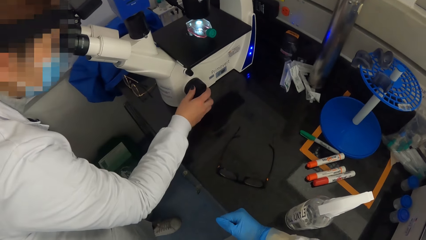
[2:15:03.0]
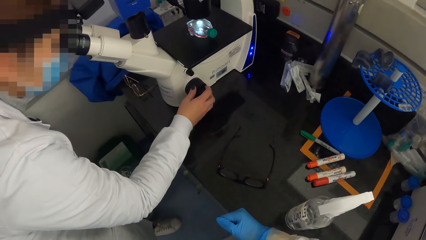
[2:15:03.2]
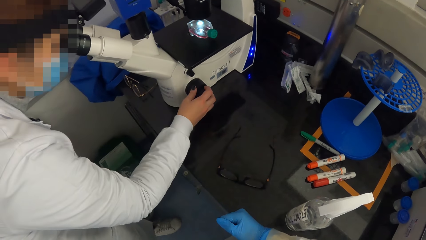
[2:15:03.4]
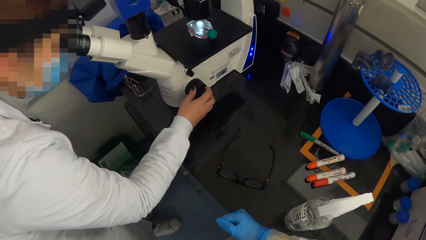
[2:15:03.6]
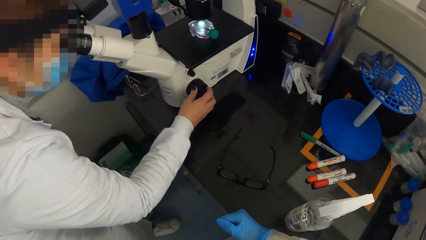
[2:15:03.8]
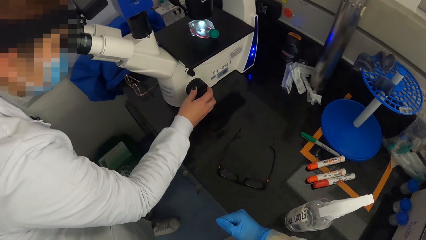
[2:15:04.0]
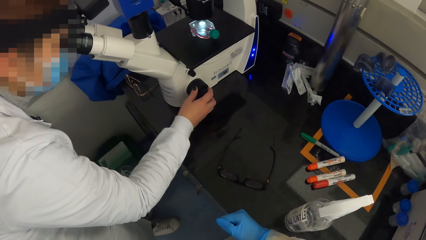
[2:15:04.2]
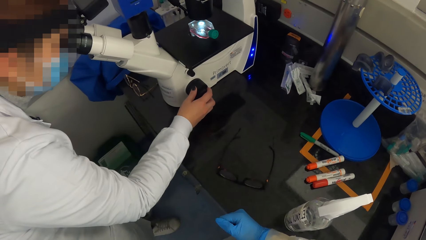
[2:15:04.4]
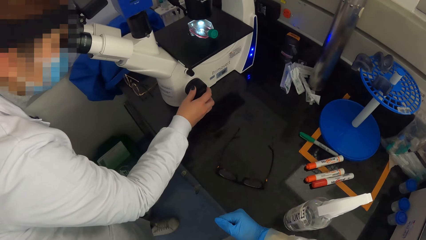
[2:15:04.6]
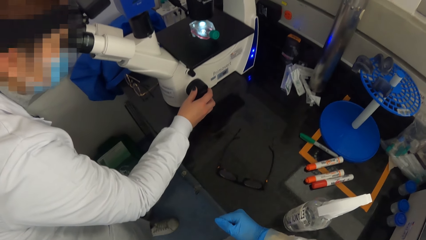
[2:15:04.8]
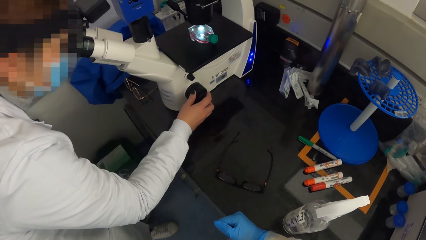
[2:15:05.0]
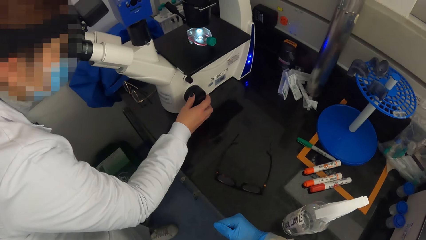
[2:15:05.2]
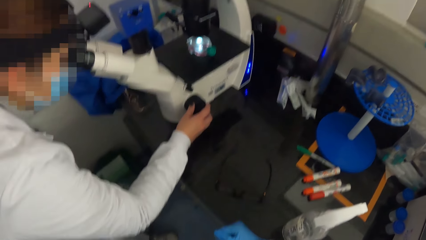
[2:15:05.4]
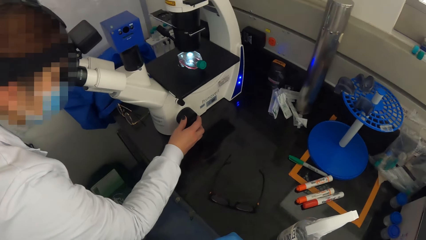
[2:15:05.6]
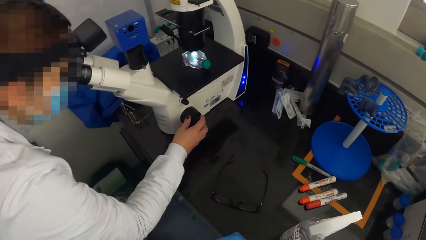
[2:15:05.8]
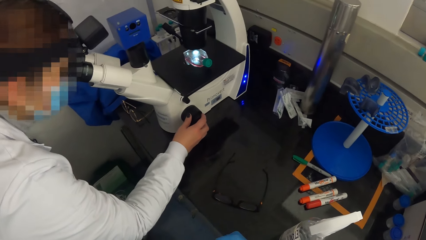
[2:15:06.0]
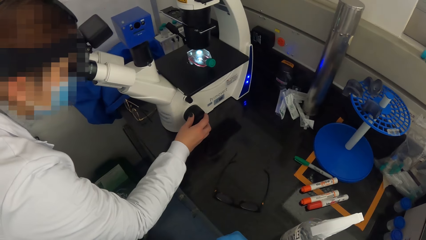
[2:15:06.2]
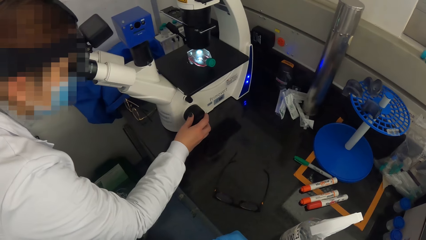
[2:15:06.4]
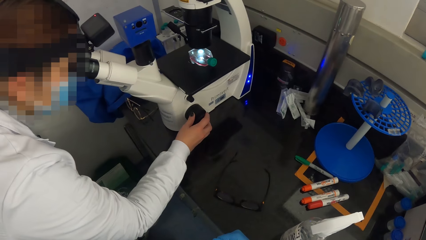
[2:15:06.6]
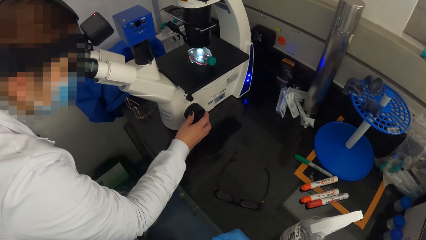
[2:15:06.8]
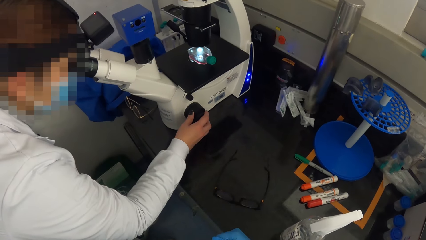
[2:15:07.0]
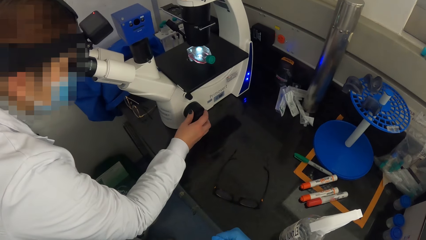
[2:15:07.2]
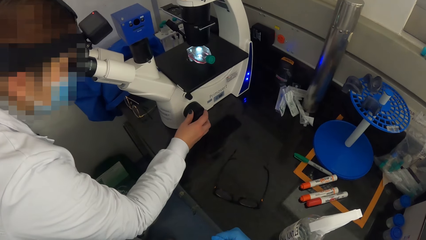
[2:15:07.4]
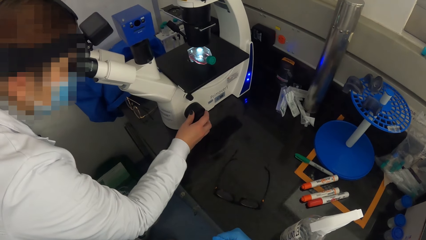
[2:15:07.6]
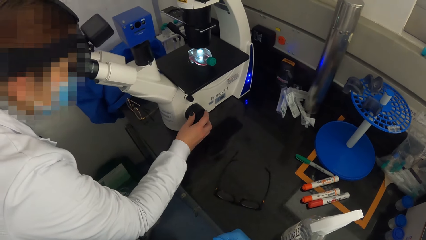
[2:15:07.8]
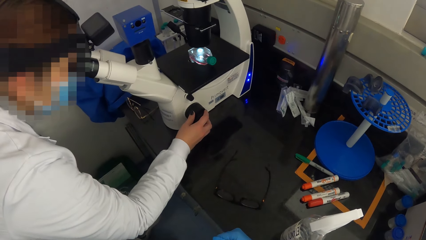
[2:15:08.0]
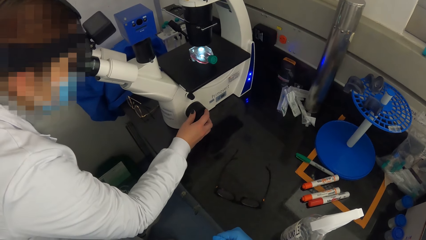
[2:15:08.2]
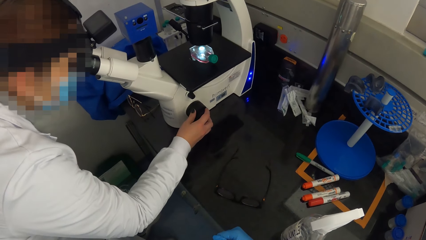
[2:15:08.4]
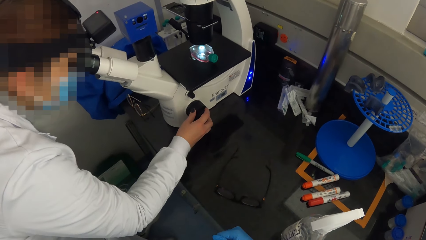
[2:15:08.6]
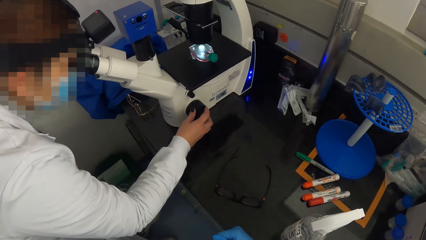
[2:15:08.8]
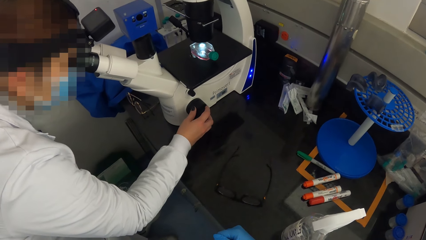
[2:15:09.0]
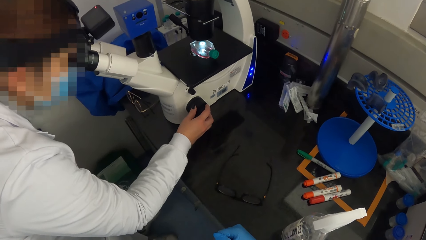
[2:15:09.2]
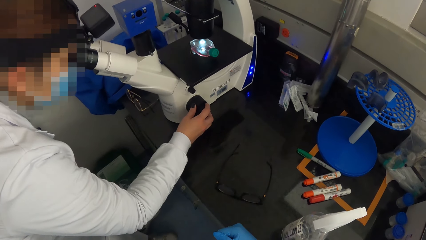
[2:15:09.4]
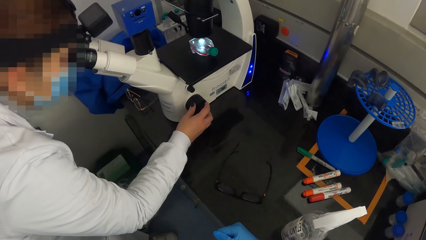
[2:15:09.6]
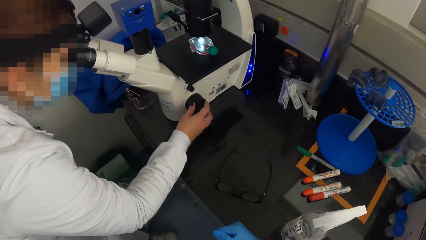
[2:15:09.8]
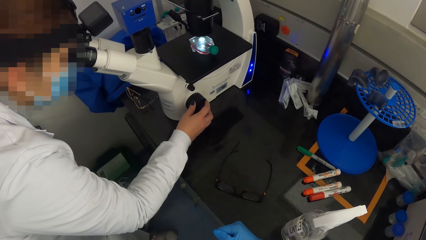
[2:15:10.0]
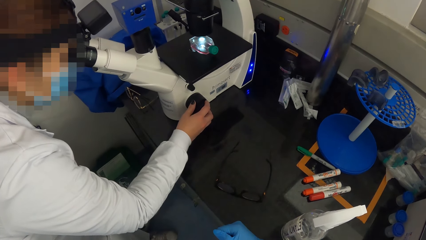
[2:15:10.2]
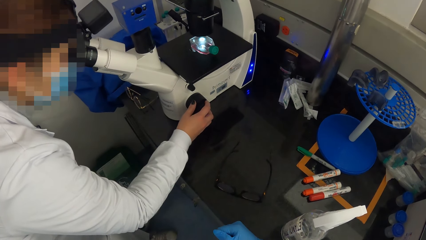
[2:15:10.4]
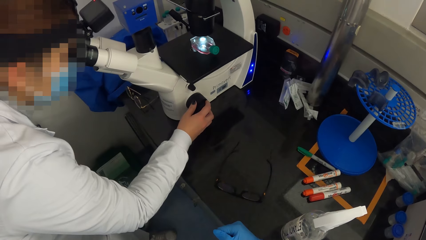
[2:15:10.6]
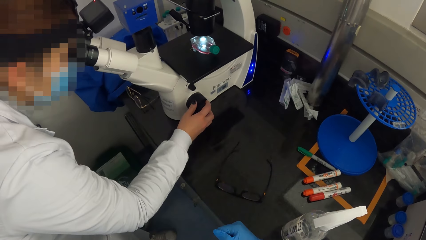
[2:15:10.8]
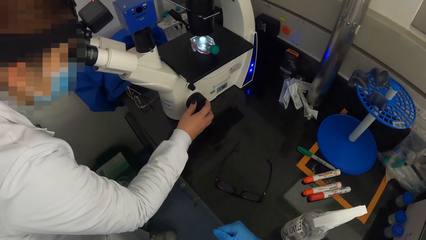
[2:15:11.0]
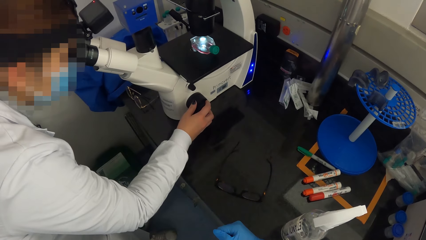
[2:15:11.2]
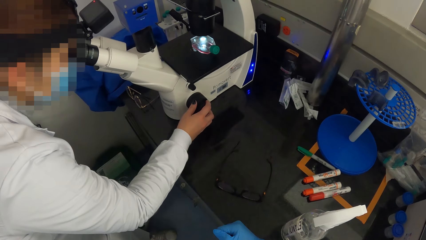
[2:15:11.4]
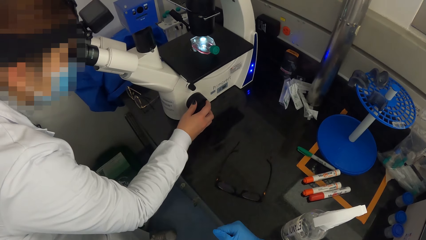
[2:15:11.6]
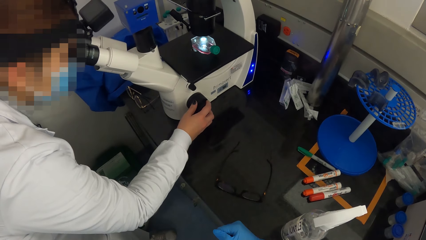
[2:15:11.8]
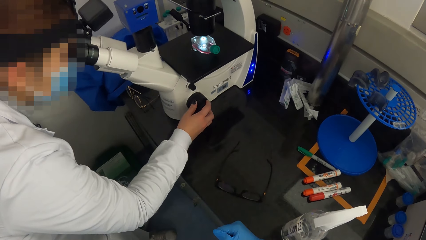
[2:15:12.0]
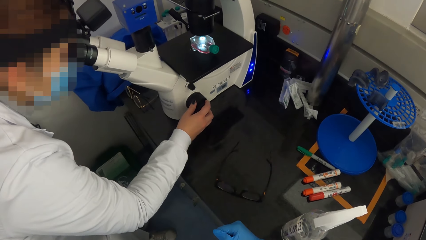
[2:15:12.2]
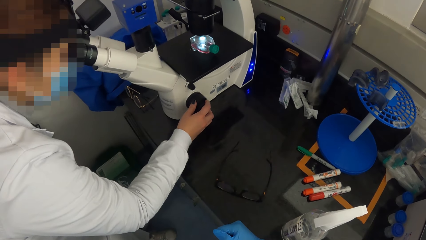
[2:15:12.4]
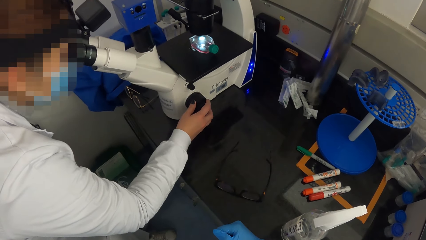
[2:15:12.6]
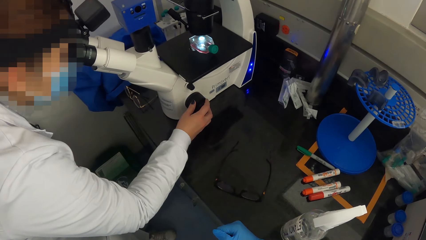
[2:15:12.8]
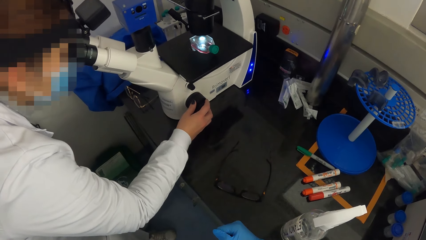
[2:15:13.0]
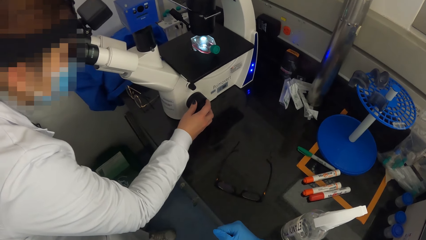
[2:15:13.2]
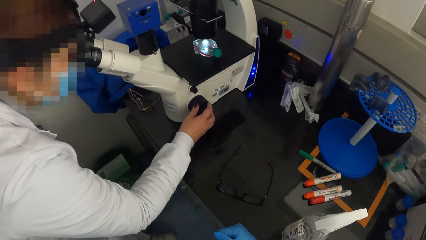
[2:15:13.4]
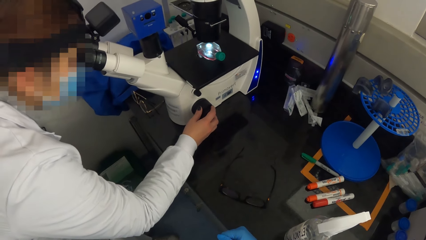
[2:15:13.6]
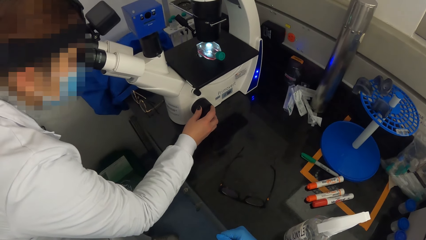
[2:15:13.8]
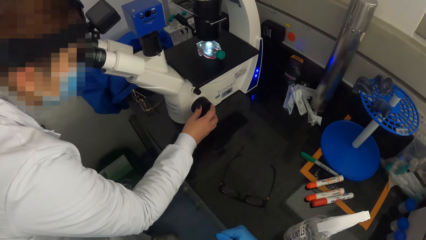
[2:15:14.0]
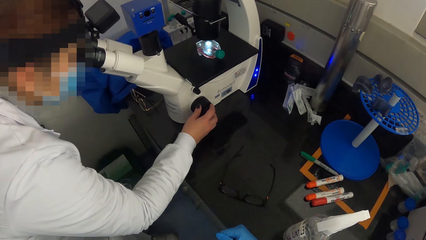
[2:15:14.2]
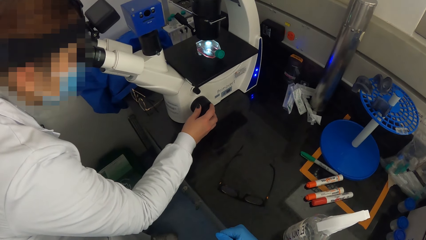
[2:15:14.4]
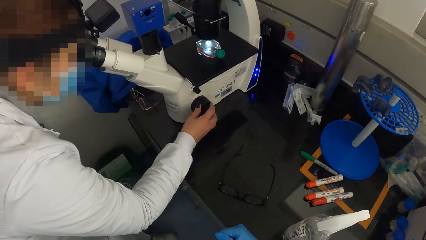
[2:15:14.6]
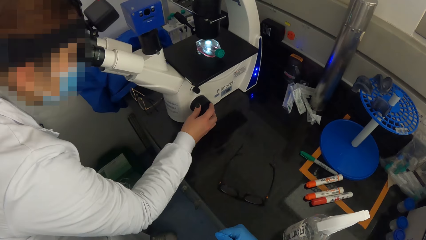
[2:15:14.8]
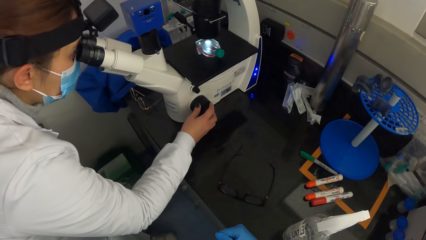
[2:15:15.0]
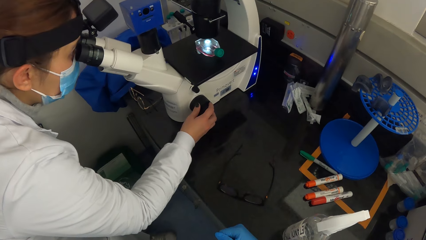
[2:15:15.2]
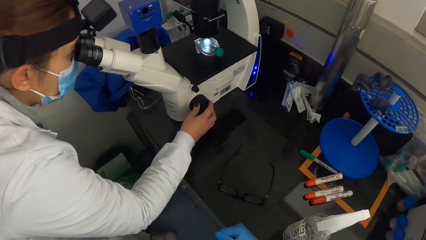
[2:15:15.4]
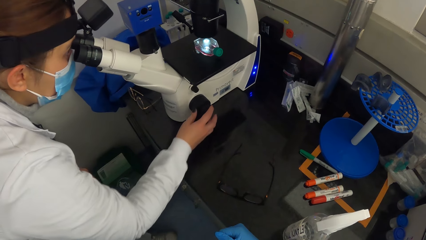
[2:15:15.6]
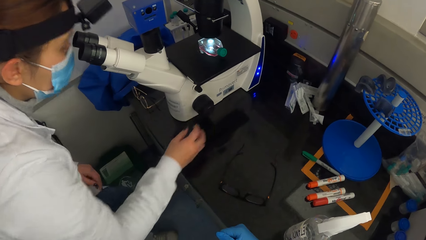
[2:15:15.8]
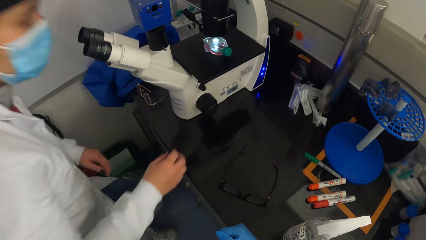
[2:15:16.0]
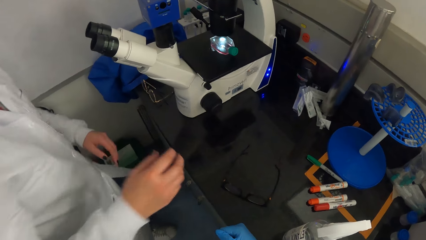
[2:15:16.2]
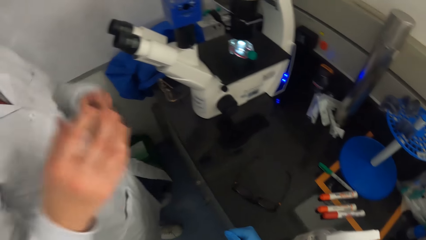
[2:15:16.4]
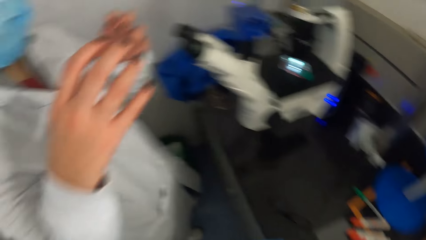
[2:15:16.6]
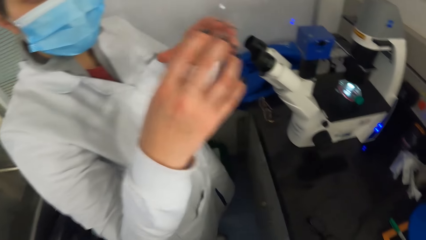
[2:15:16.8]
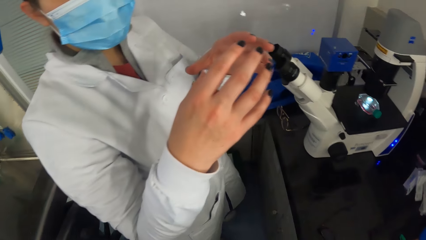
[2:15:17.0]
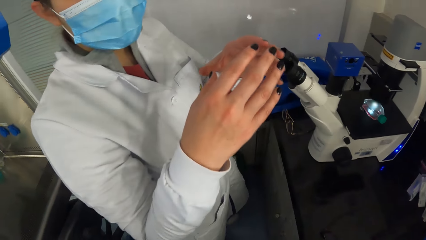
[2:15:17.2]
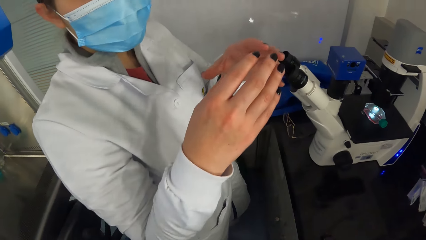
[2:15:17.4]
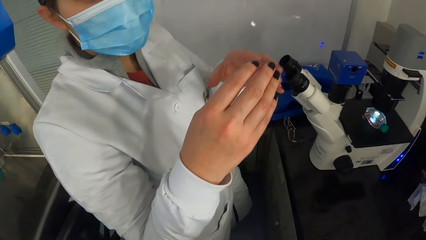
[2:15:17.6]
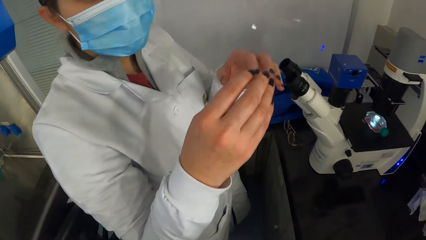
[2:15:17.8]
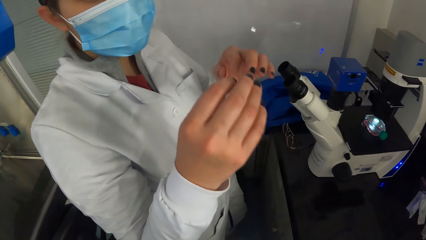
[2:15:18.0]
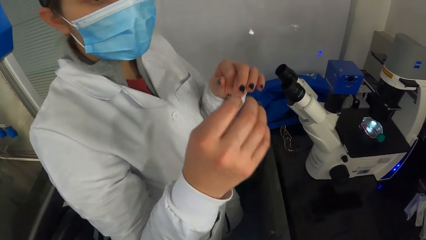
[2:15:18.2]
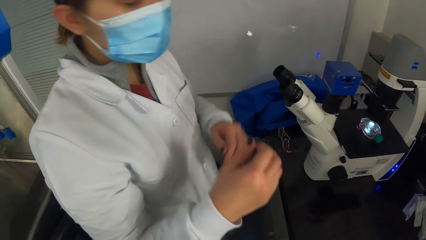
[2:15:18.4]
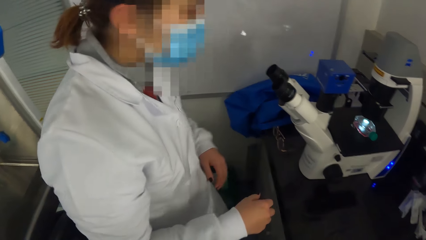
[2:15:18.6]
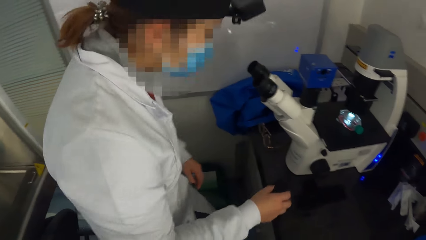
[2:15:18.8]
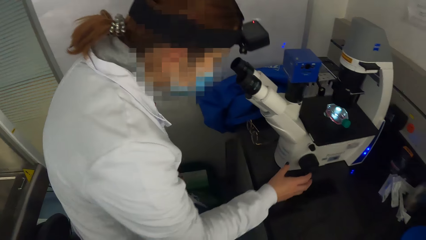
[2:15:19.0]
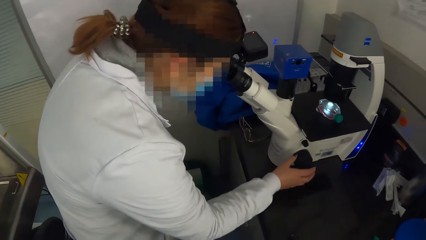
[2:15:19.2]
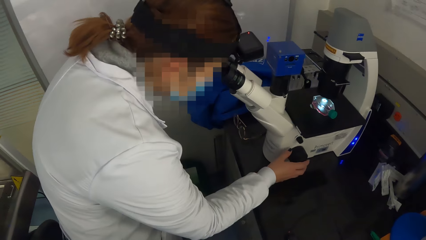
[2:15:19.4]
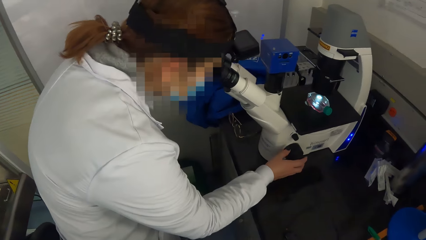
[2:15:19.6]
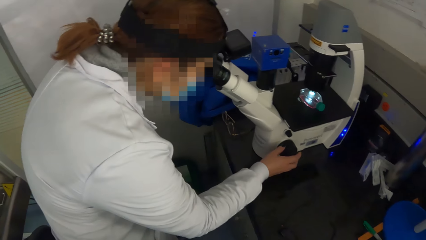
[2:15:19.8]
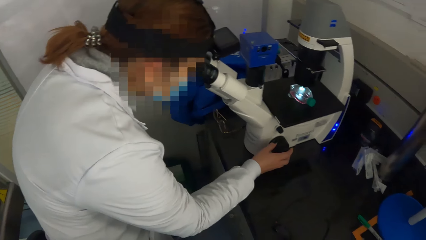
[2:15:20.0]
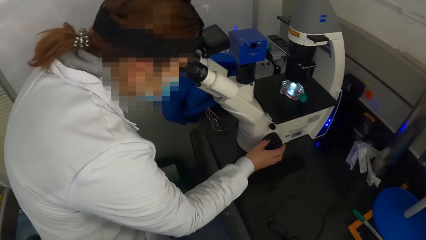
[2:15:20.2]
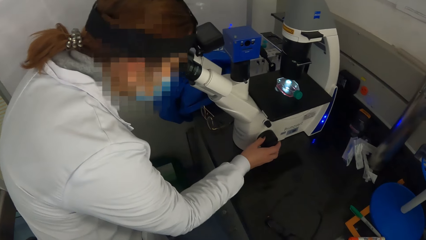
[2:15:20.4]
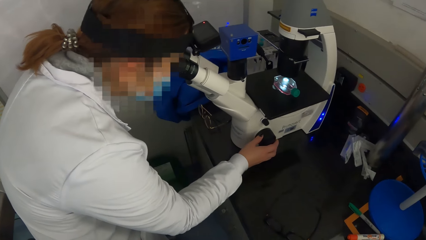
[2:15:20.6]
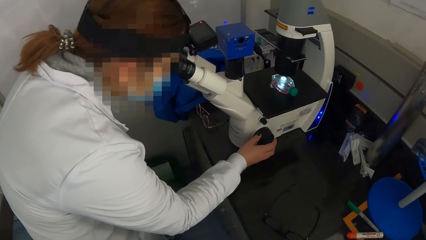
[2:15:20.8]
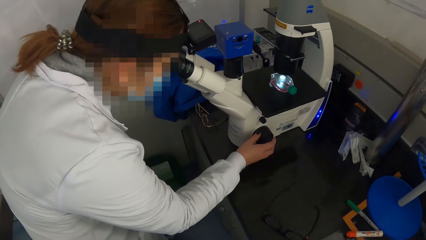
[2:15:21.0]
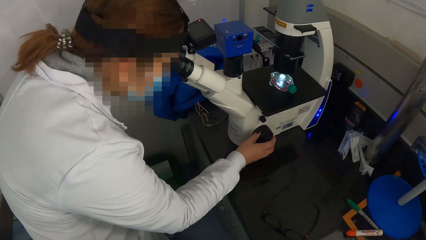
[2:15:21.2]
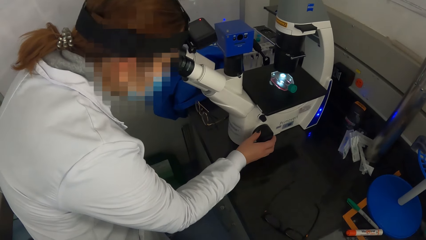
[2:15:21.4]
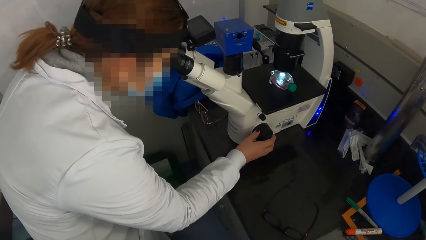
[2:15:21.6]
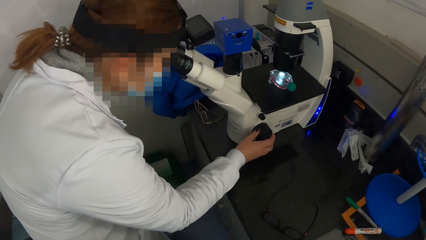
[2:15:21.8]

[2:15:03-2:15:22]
The woman adjusts the coarse focus of the microscope with her right hand. The woman moves her hands and interacts with the camera wearer. The woman operates the microscope on the table with her right hand. The woman examines something with the microscope.
